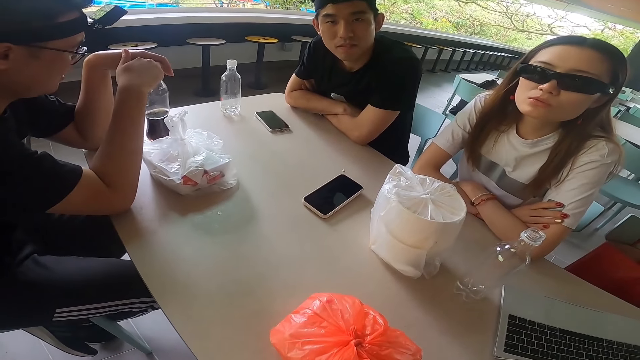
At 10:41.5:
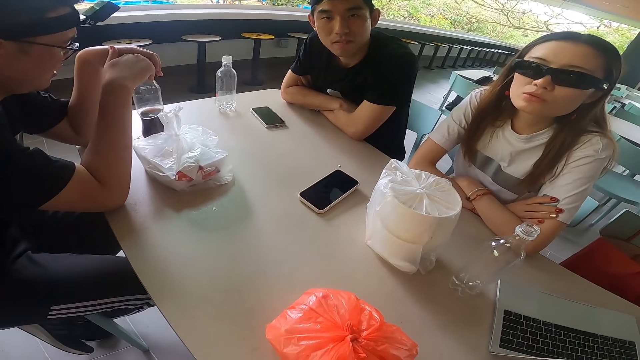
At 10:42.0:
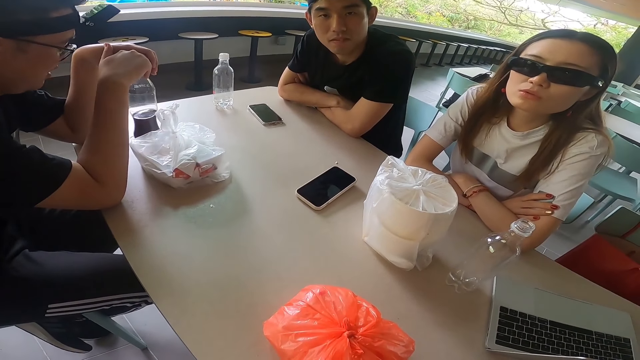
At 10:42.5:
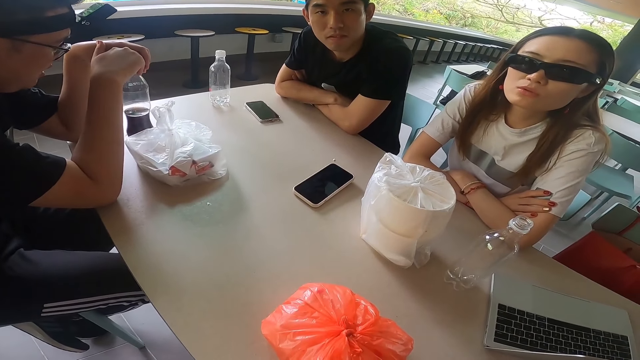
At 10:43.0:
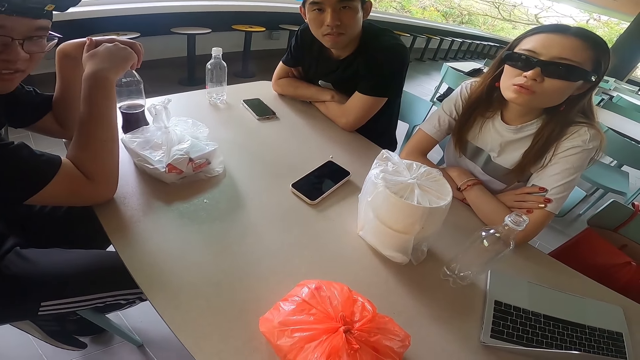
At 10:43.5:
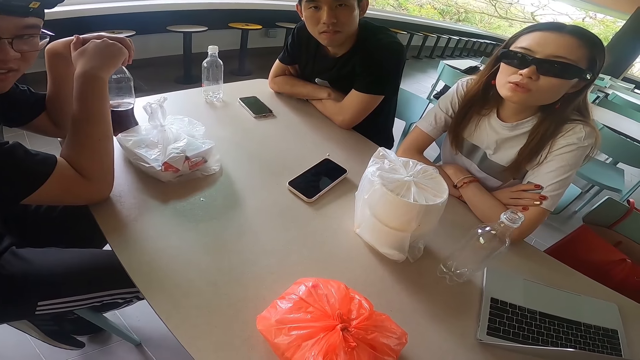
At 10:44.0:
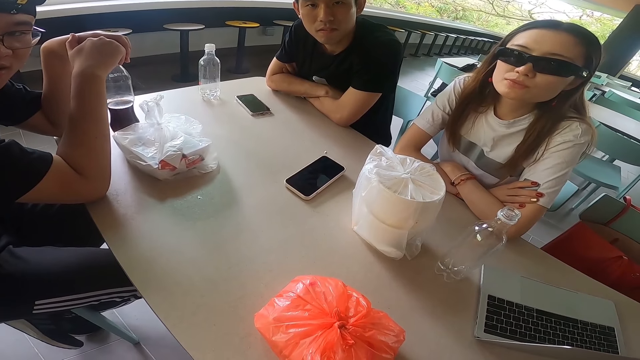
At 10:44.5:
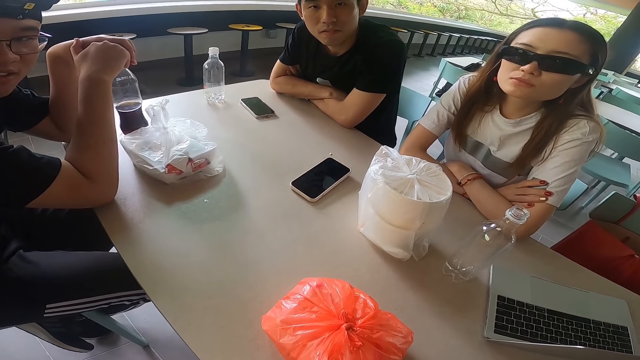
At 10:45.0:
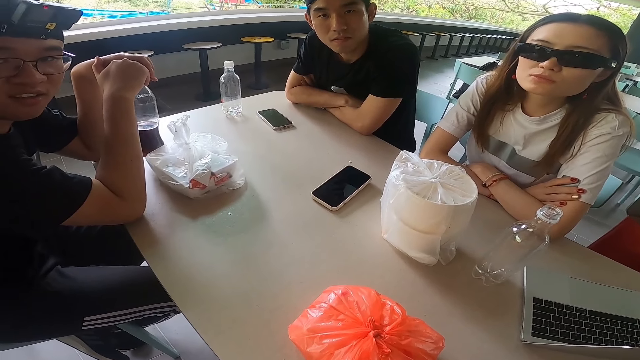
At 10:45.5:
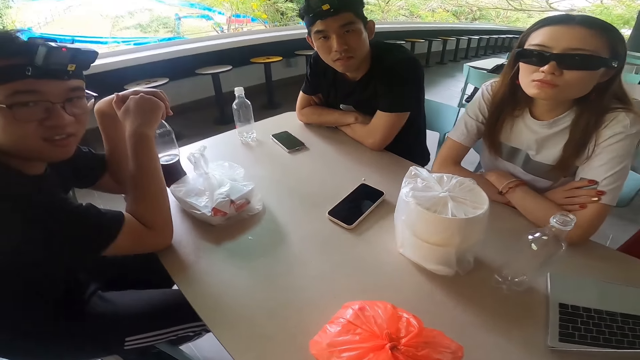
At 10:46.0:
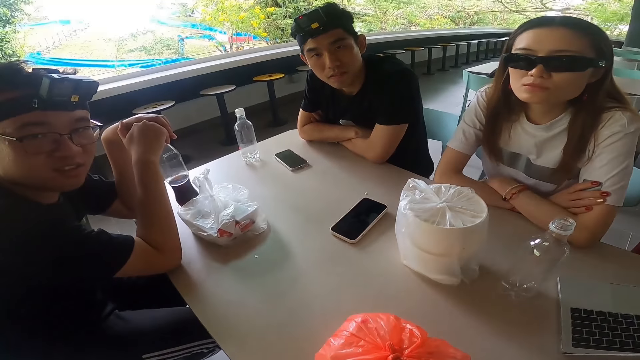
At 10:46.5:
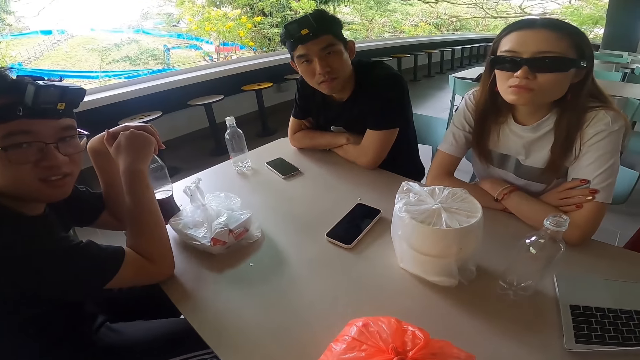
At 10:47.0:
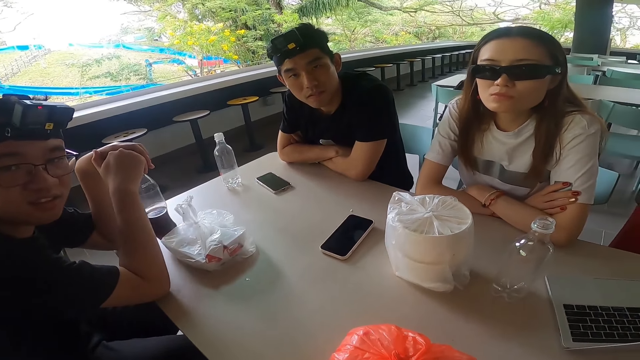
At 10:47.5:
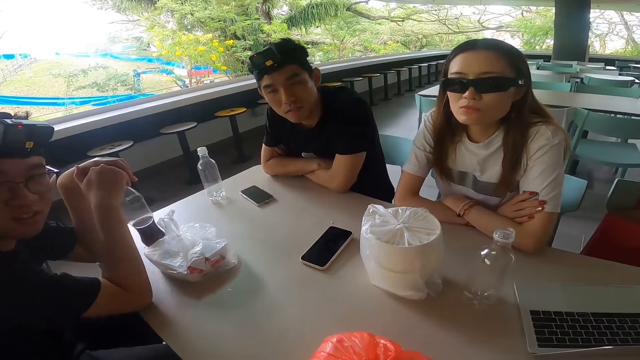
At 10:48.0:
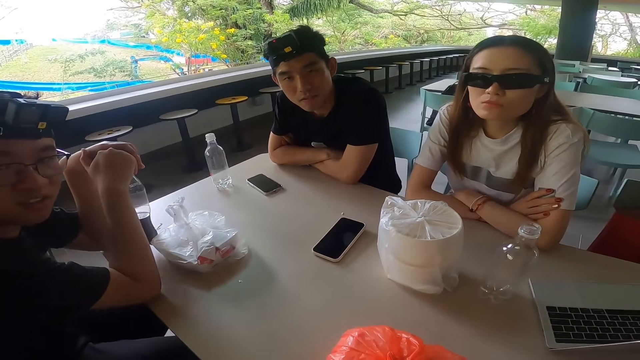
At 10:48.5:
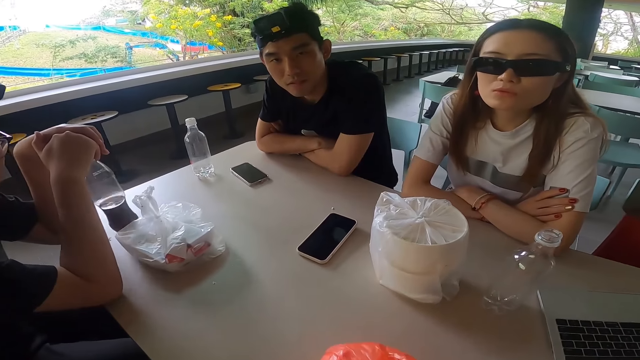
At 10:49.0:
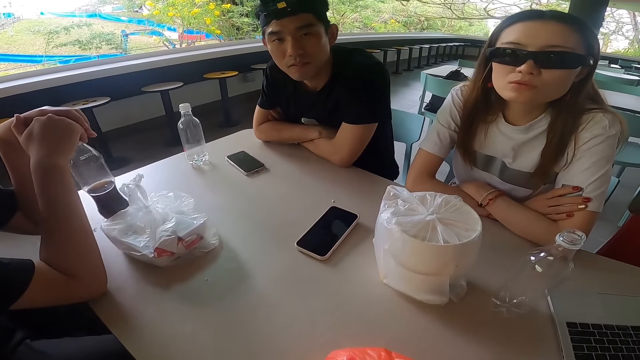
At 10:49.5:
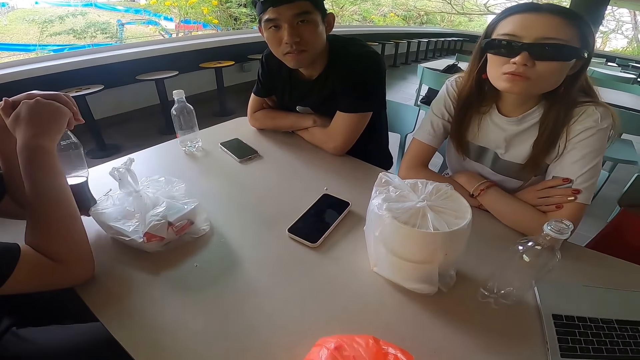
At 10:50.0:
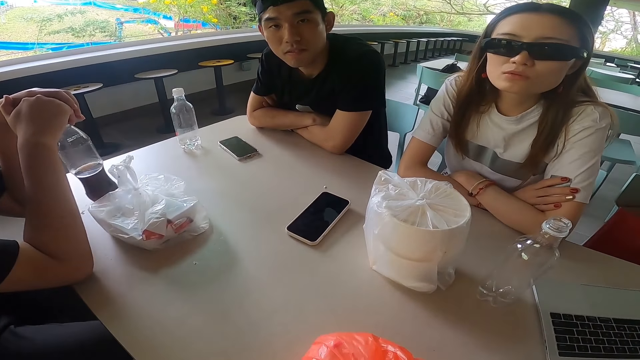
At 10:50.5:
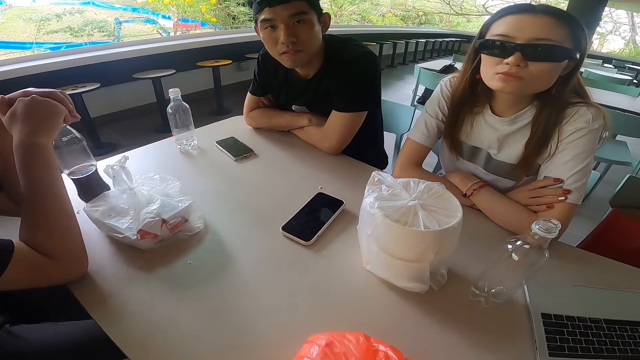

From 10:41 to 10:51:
A man holds a plastic bottle with the left hand. He swings the plastic bottle with both hands.

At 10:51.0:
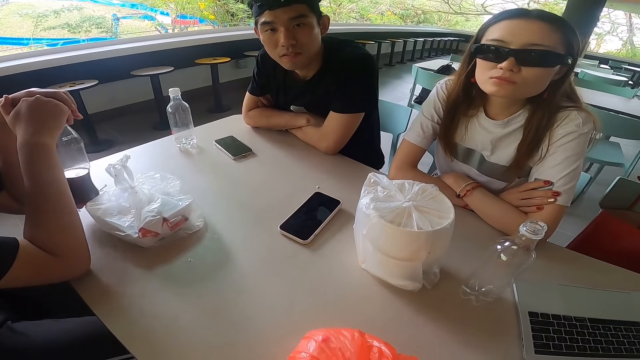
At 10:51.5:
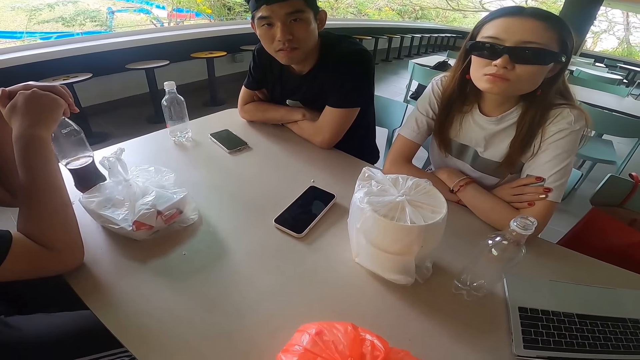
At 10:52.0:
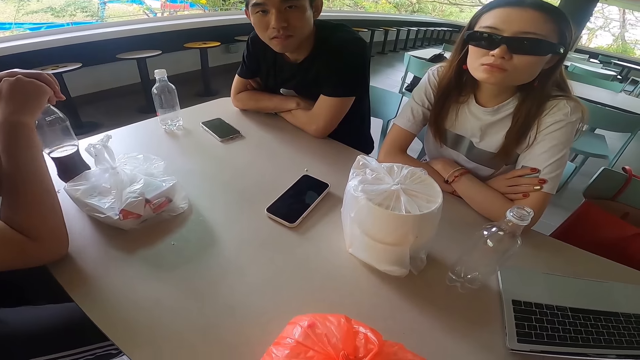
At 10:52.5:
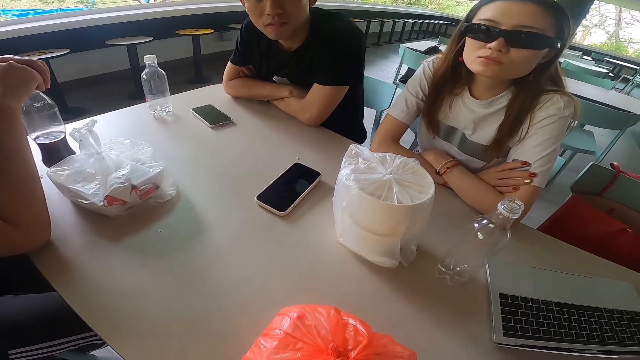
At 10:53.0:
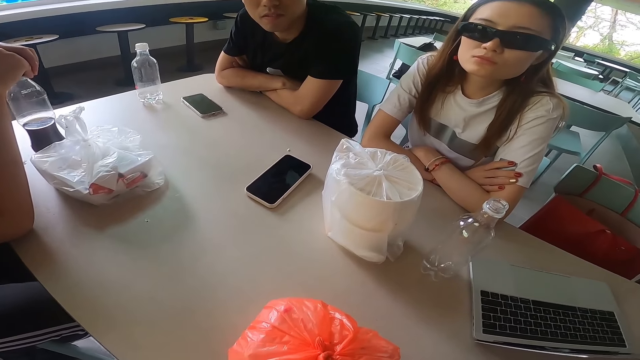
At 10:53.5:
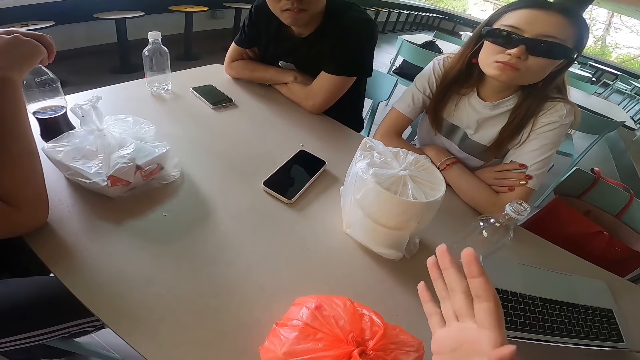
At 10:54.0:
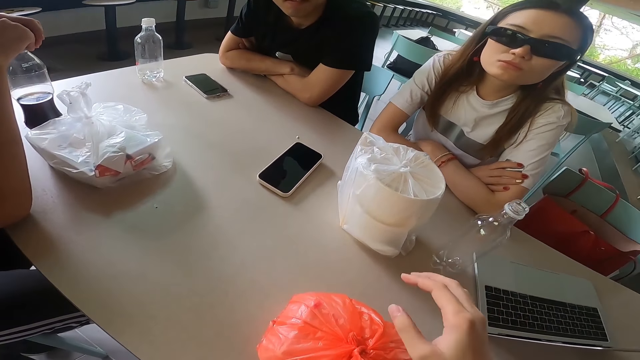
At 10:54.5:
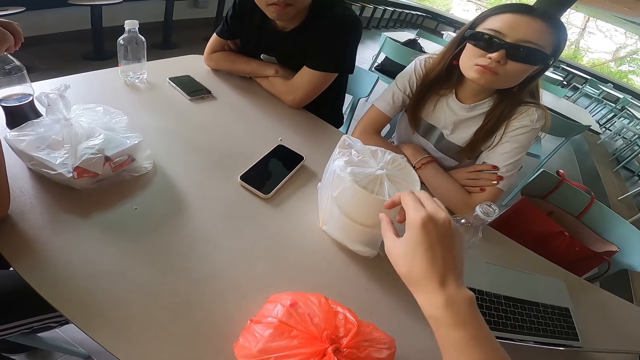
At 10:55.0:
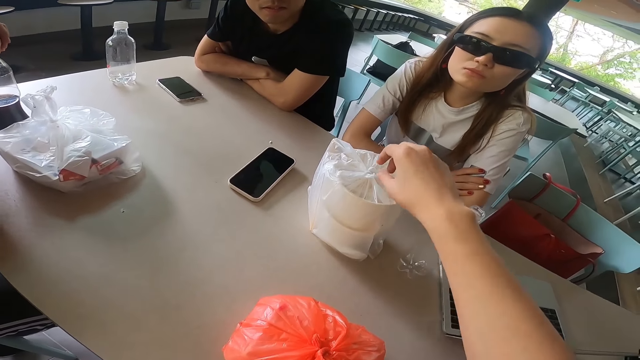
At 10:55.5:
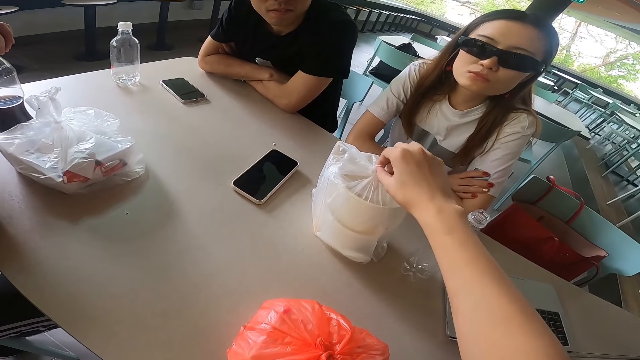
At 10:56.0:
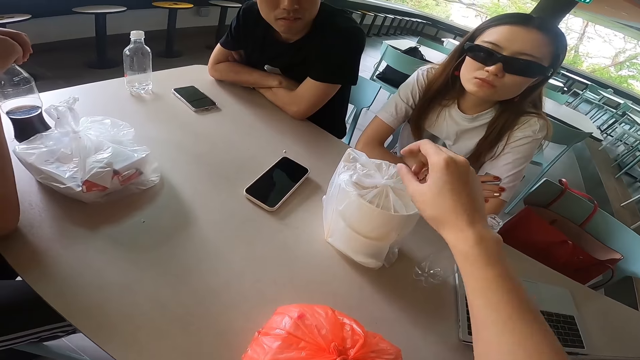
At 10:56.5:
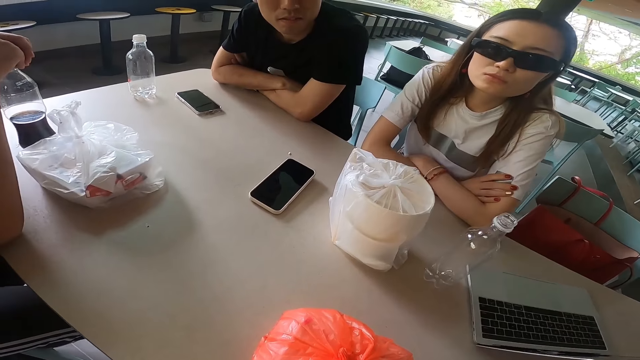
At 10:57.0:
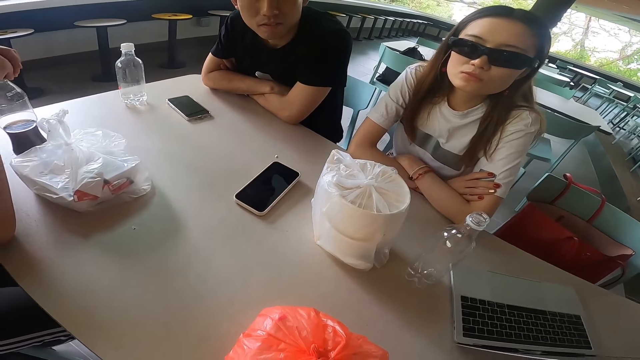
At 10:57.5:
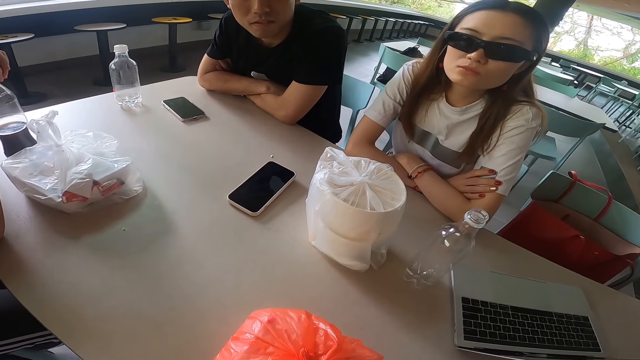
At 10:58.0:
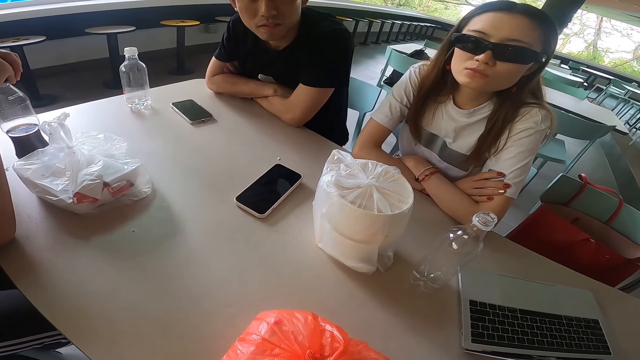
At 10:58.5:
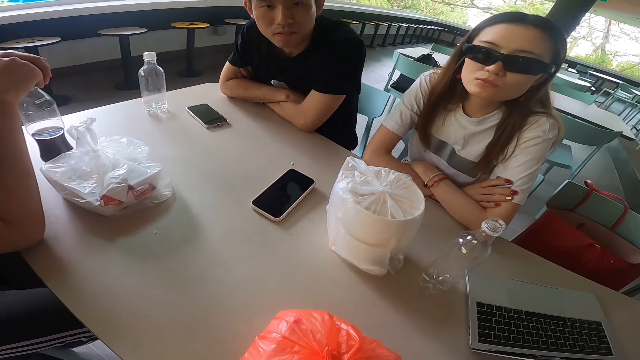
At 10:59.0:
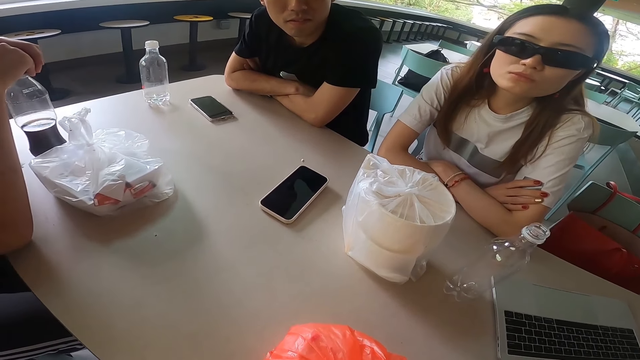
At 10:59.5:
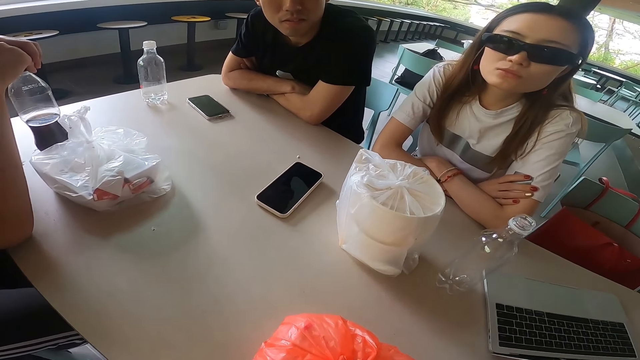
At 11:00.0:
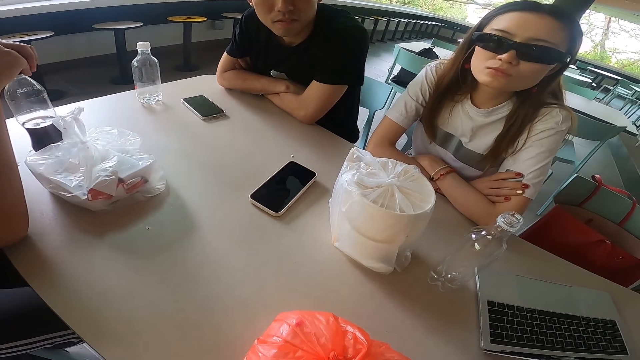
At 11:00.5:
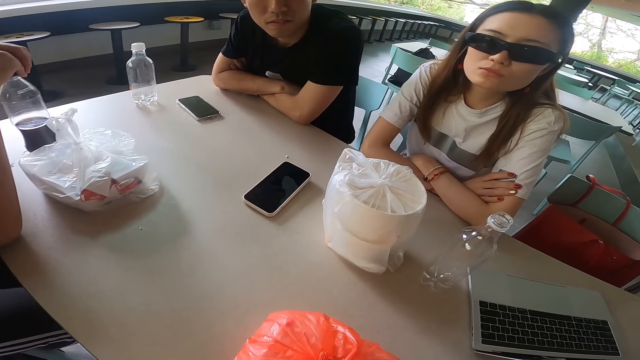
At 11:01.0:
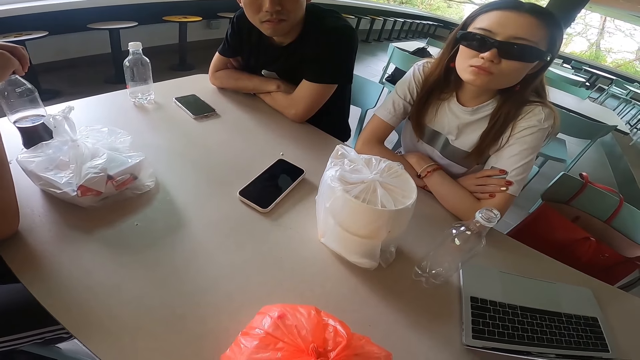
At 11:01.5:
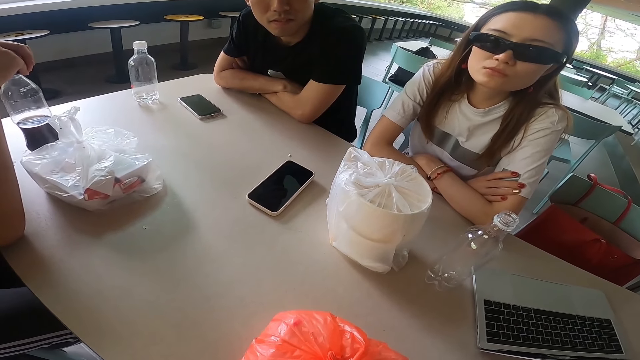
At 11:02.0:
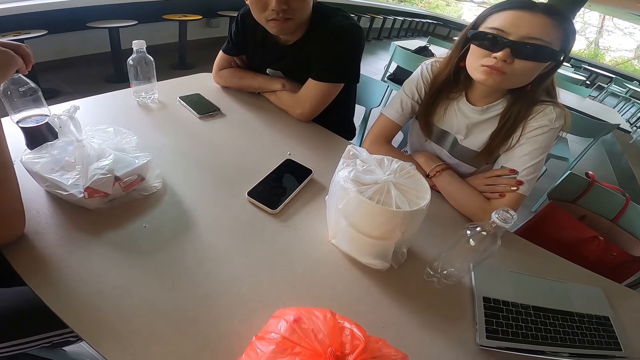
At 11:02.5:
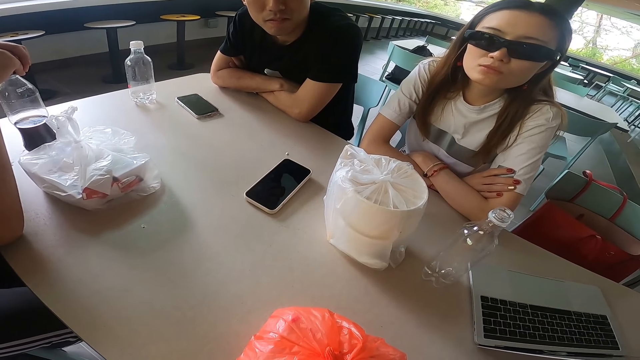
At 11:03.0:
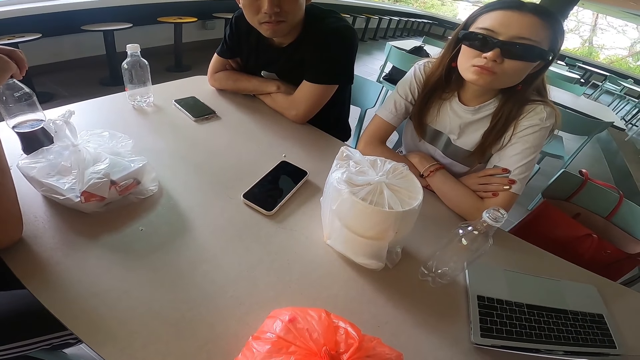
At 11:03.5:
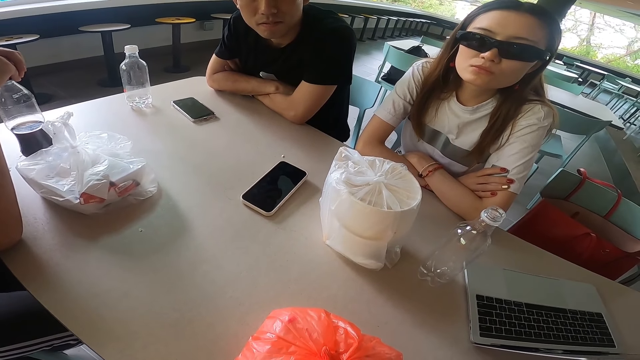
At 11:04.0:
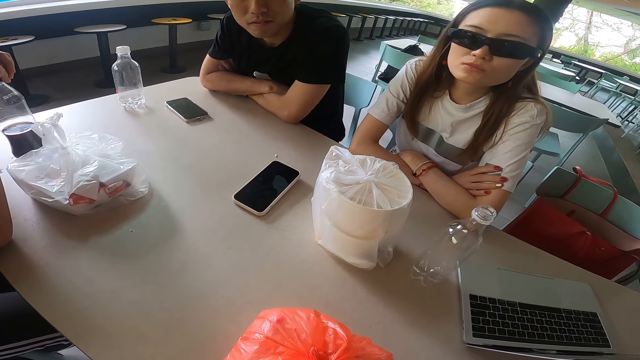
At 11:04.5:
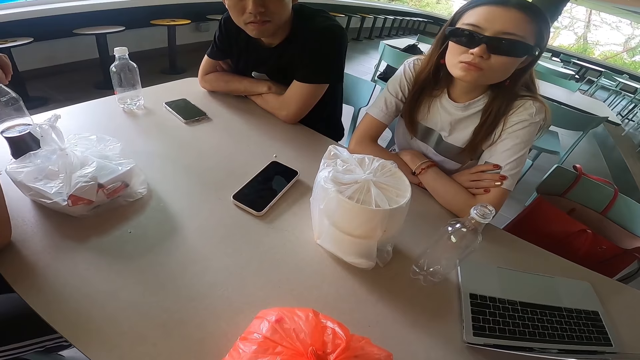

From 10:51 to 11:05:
The camera wearer swings the right hand. He touches a nylon bag on the table with the right hand as he converses to the others. He stares at the table.
